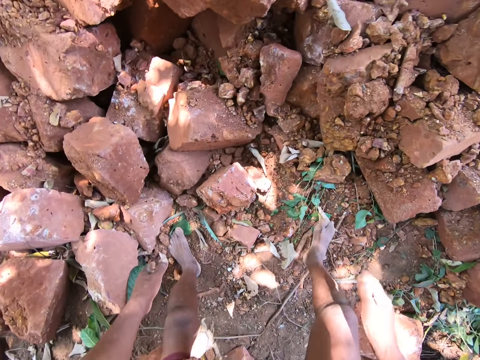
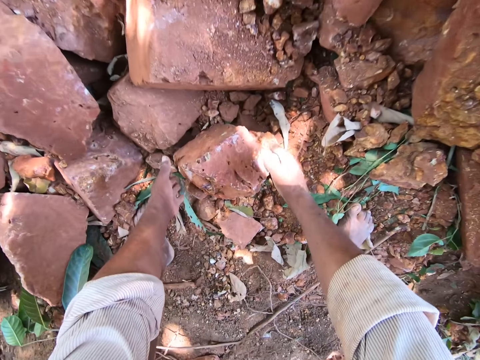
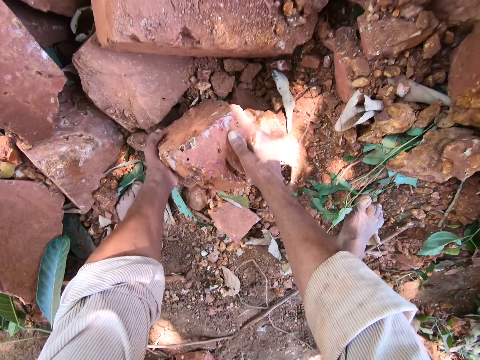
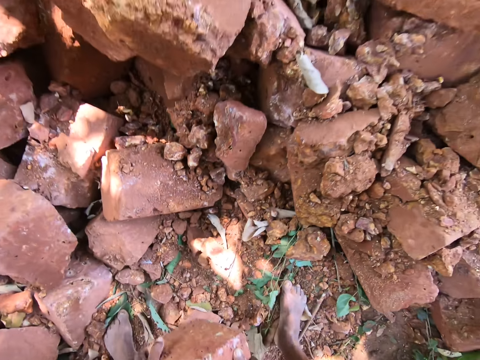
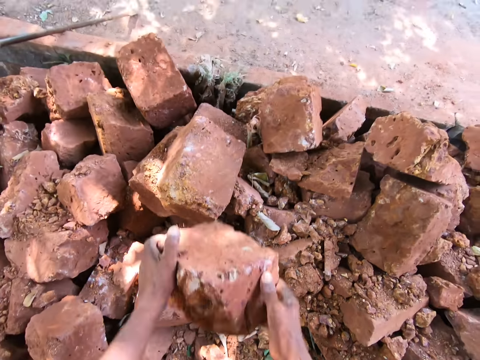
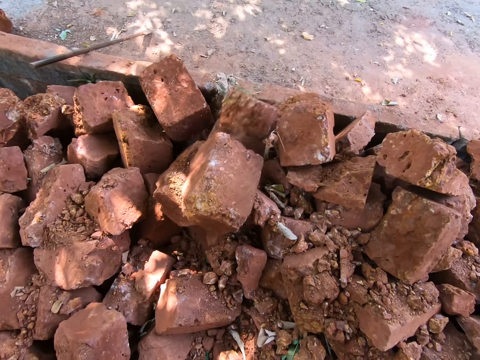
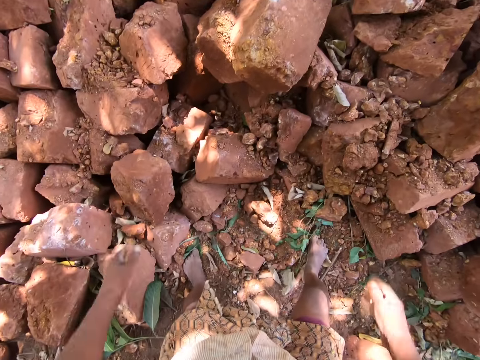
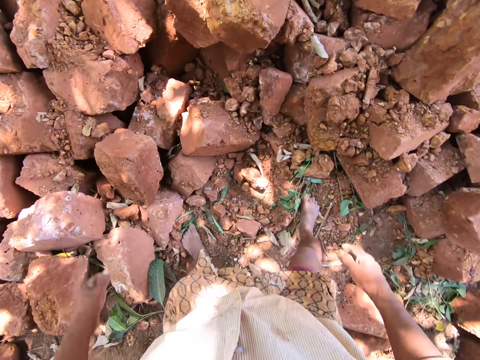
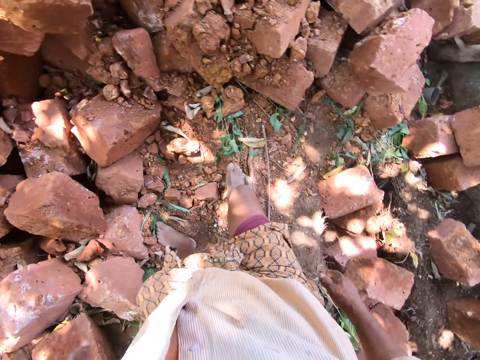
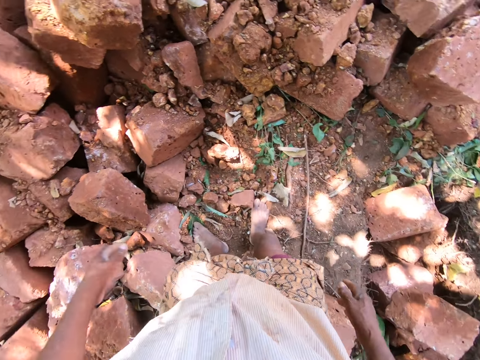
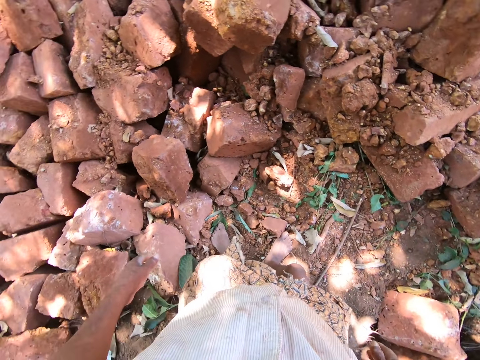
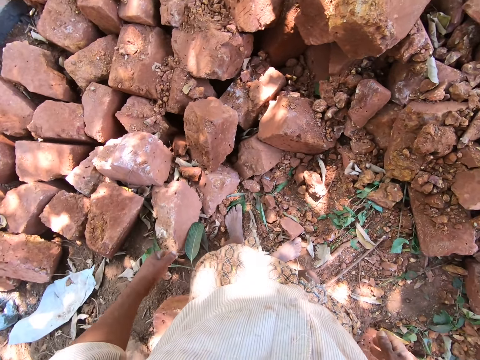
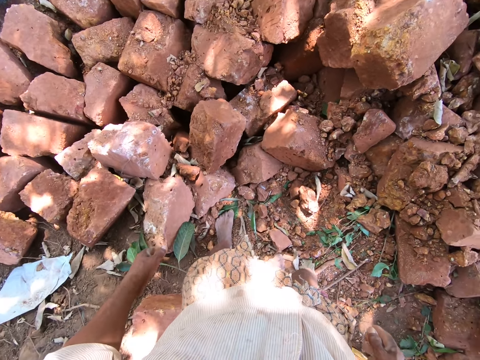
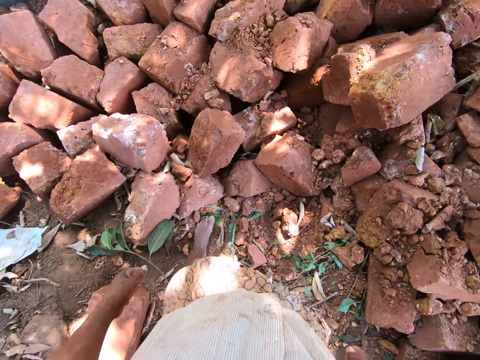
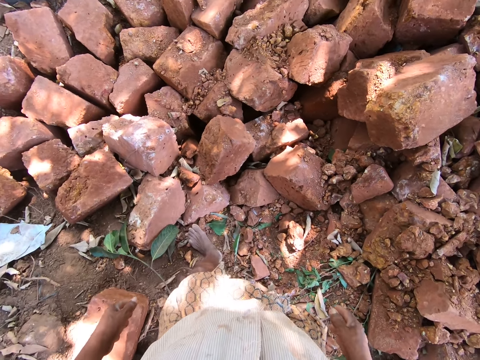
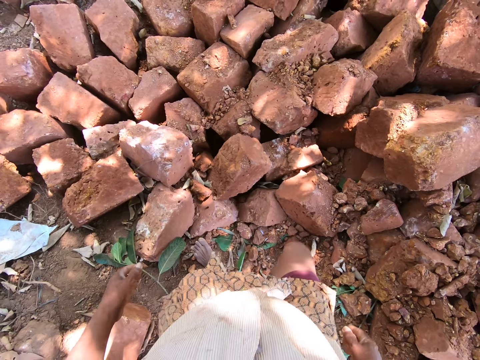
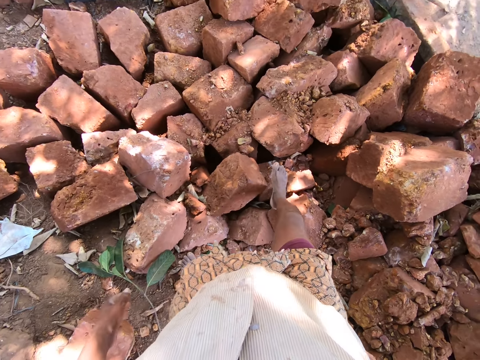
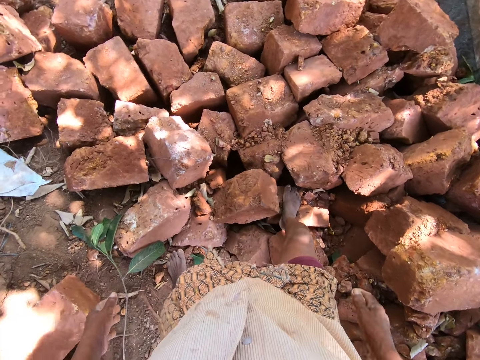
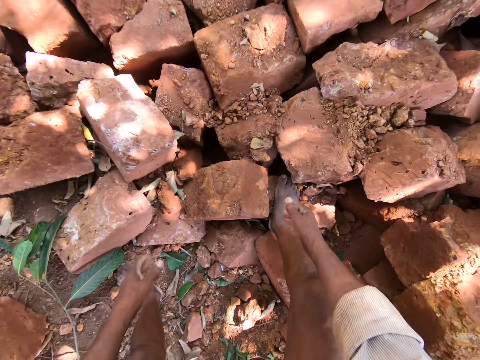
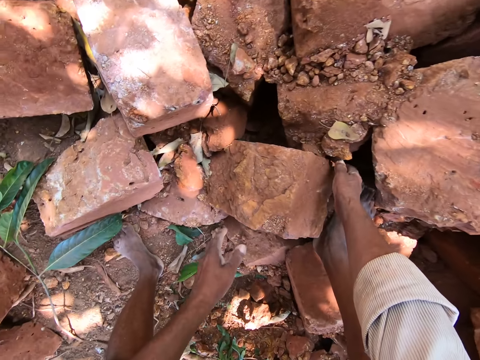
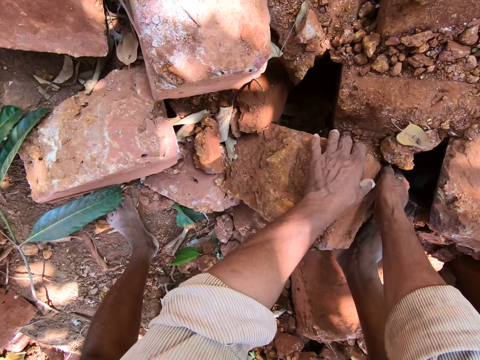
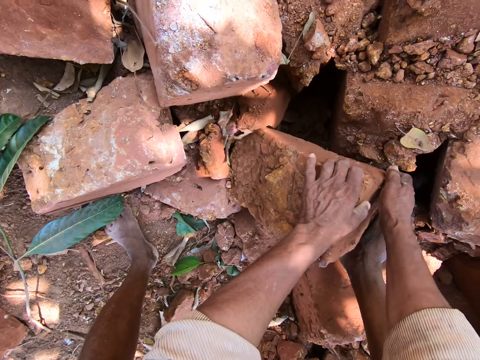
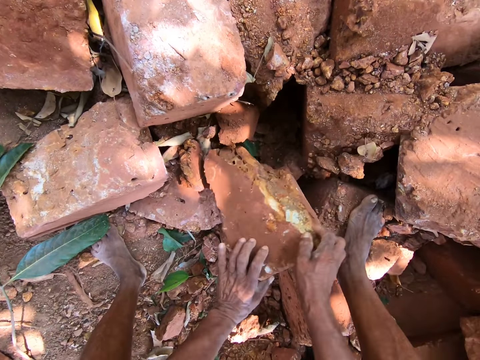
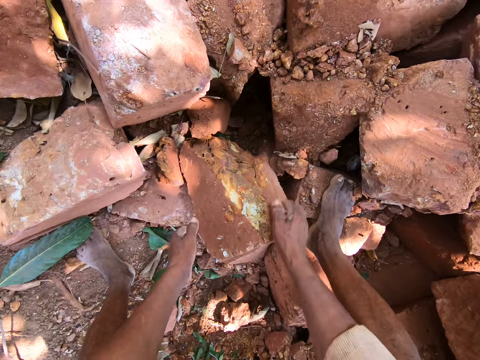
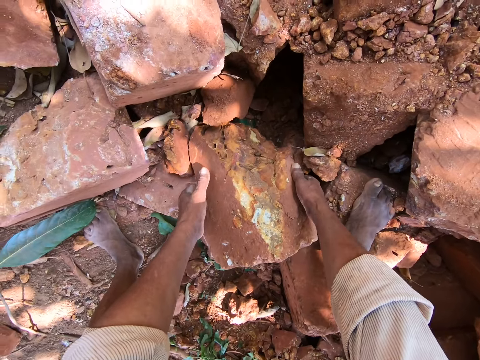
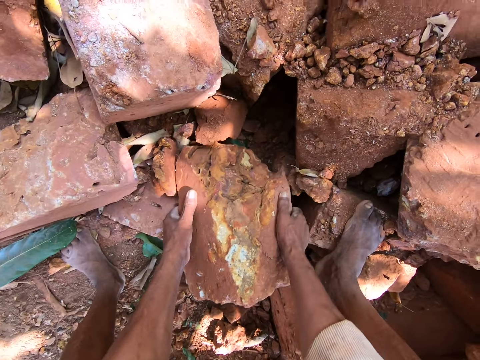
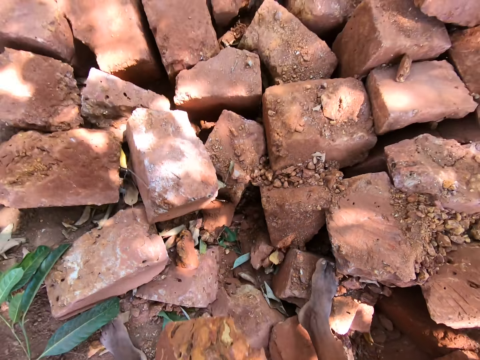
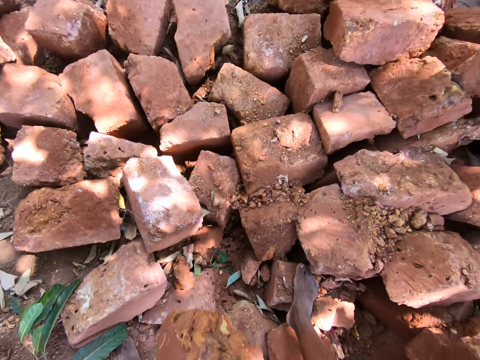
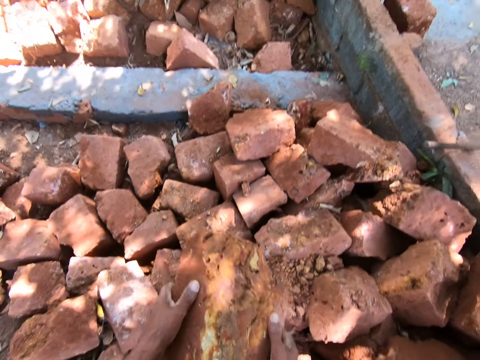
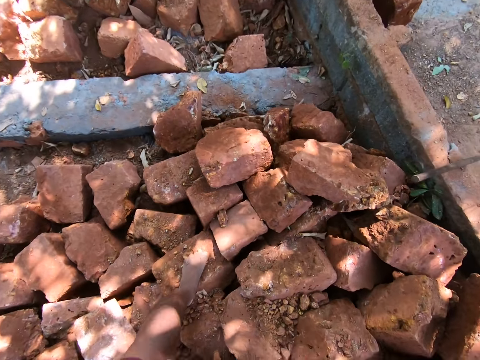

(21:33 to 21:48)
The camera wearer picks up the mud brick from the pile of mud bricks with both hands. They carry the brick. They toss the mud brick on the pile of mud bricks with both hands. They look around. They shift a mud brick in the pile of mud bricks with both hands. They pick up the mud brick from the pile of mud bricks with both hands. They carry the brick.

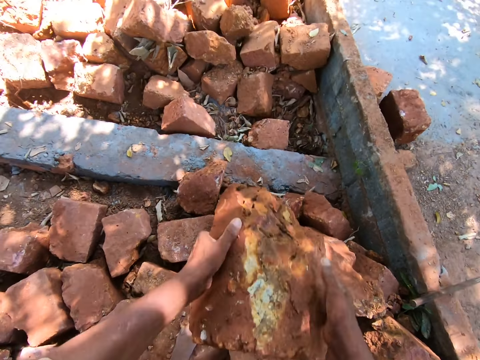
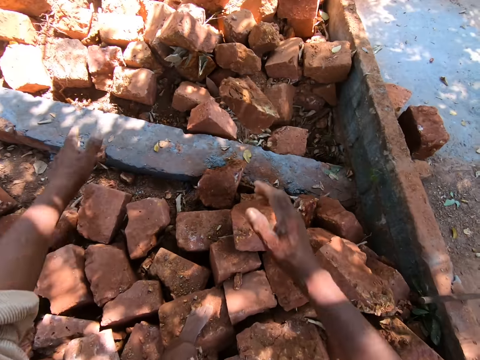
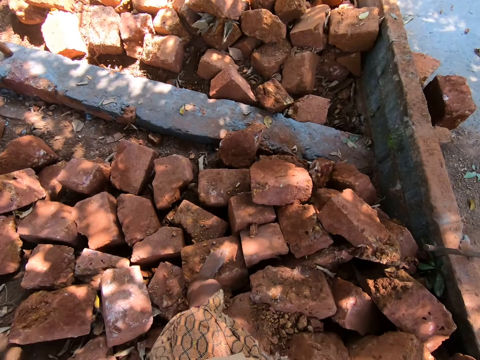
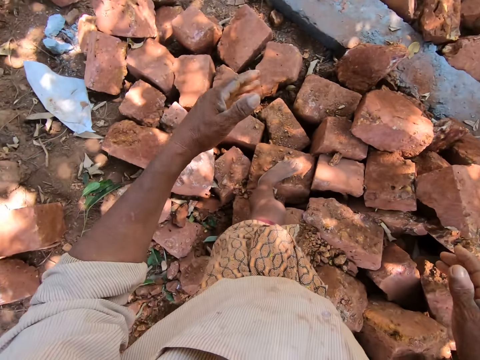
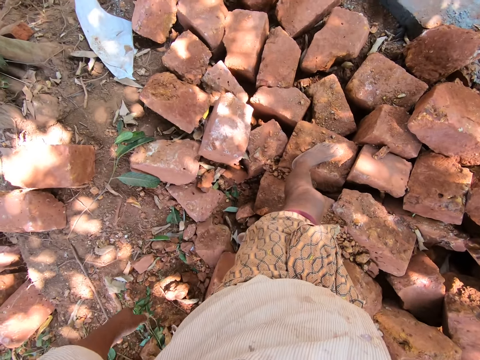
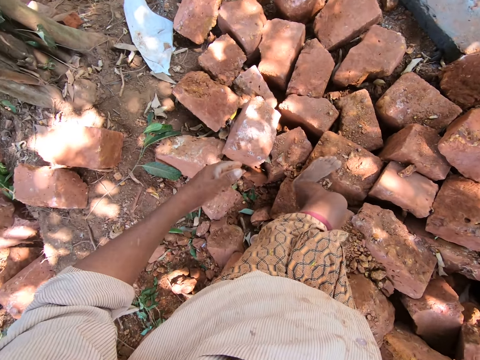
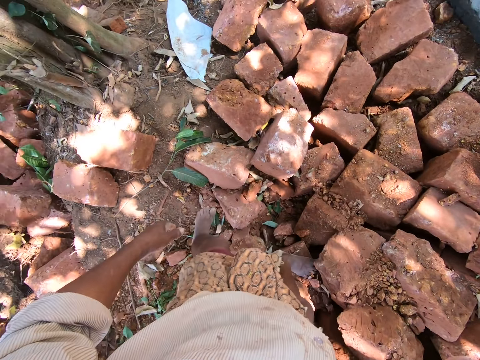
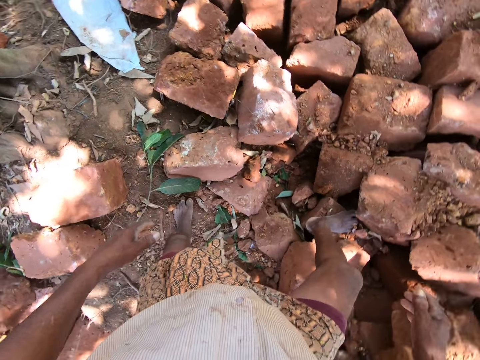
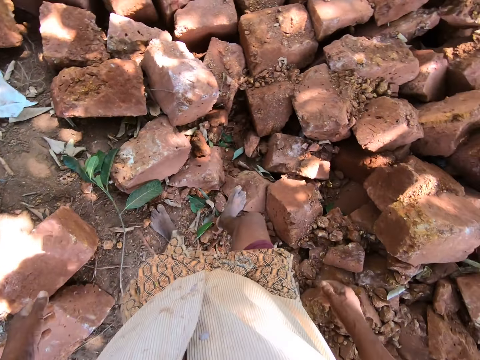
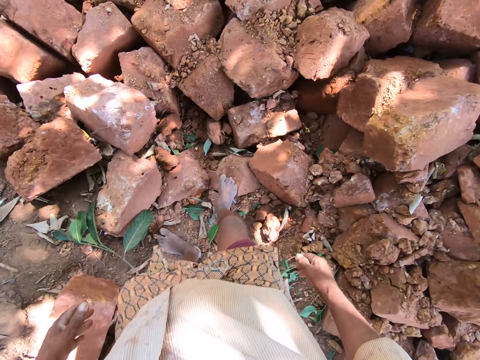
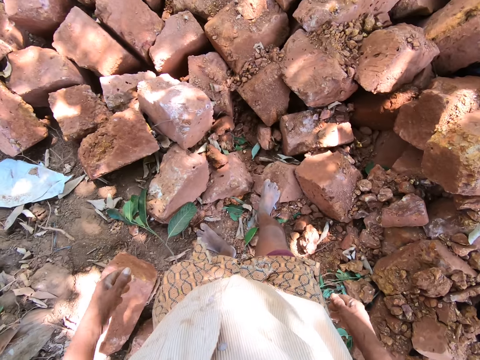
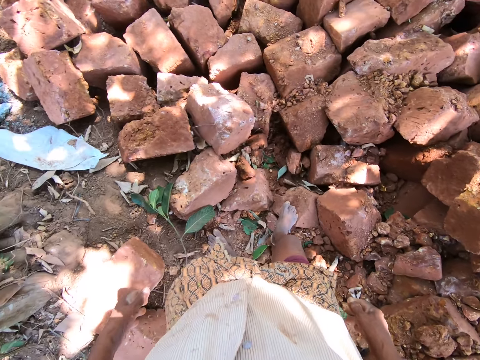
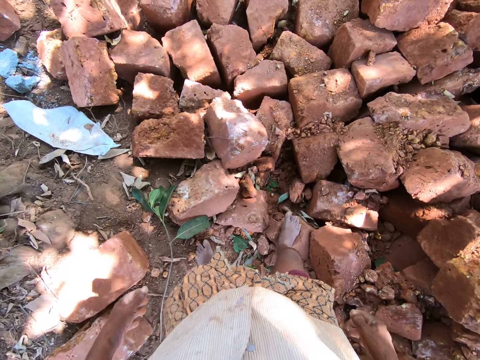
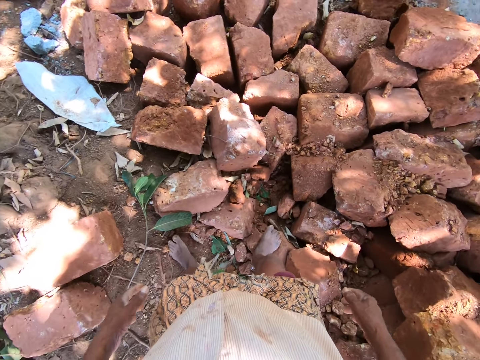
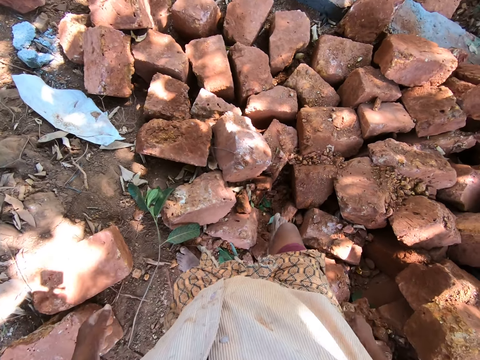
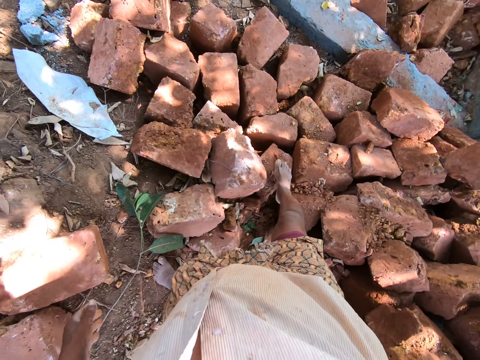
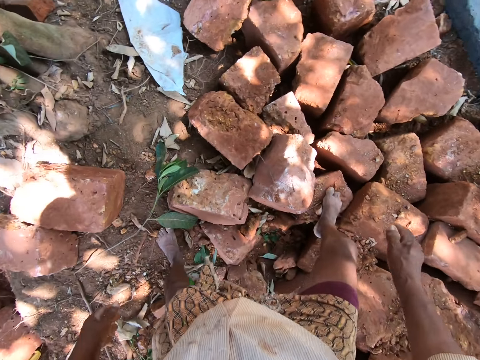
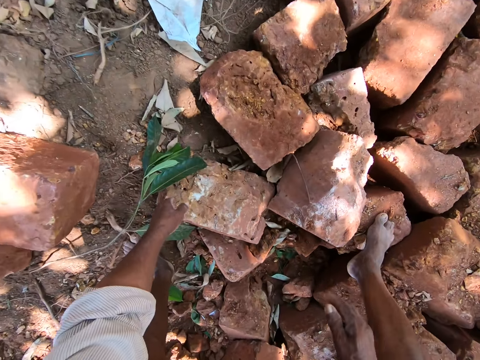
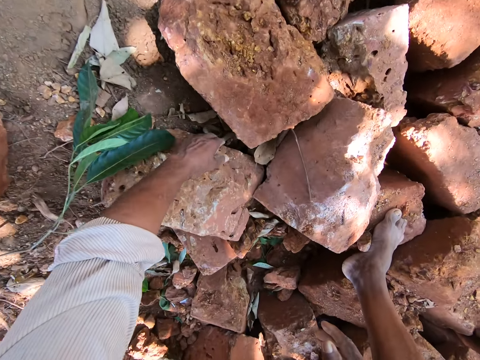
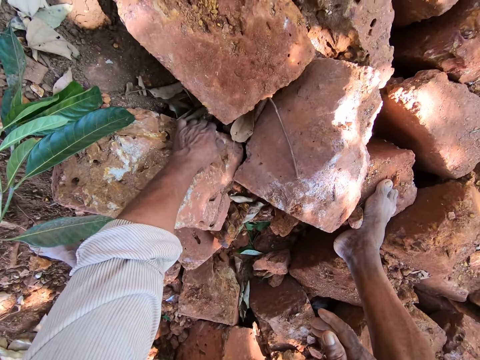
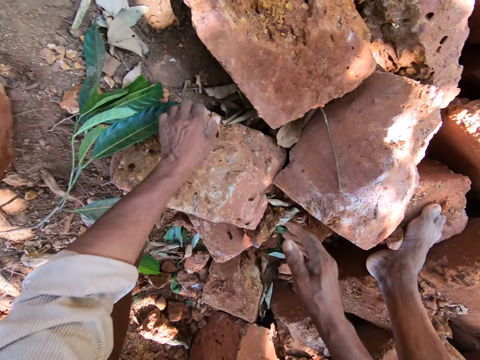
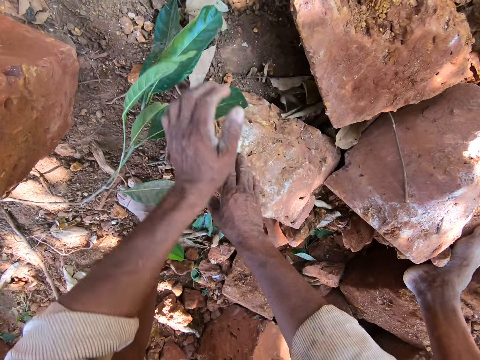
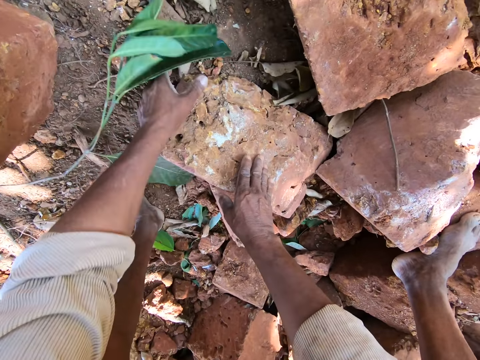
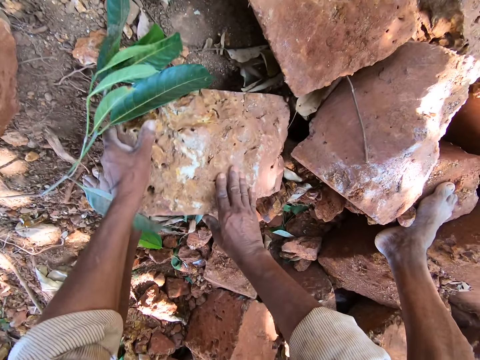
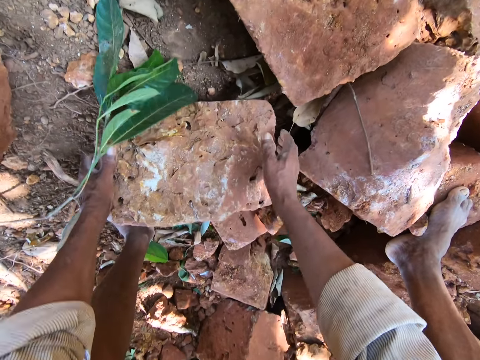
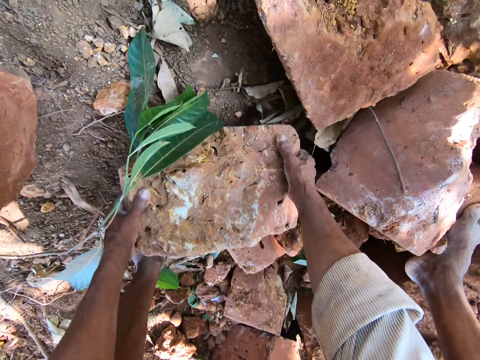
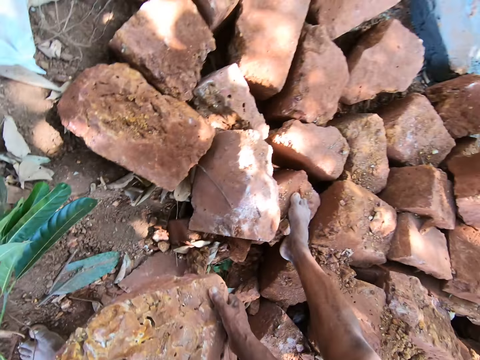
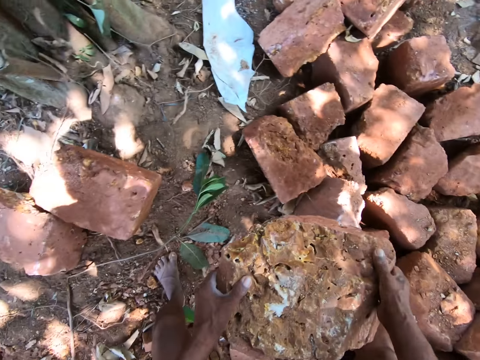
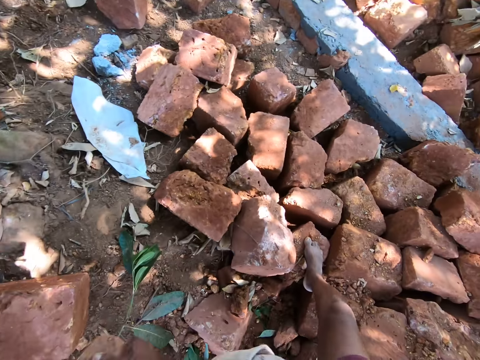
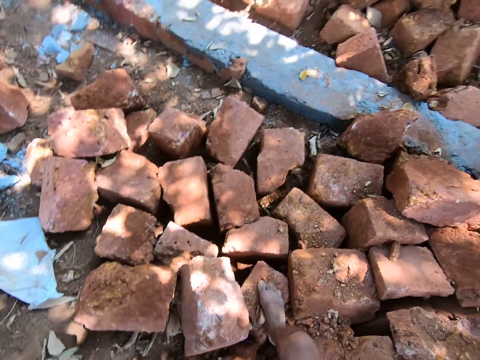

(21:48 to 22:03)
The camera wearer tosses the mud brick on the pile of mud bricks with both hands. They look around. They shift a mud brick in the pile of mud bricks with both hands. They pick up the mud brick from the pile of mud bricks with both hands. They carry the brick.
